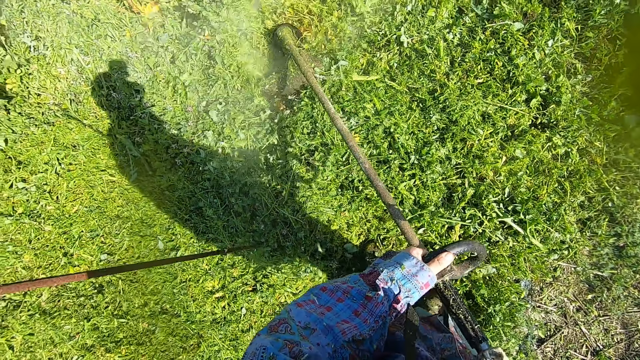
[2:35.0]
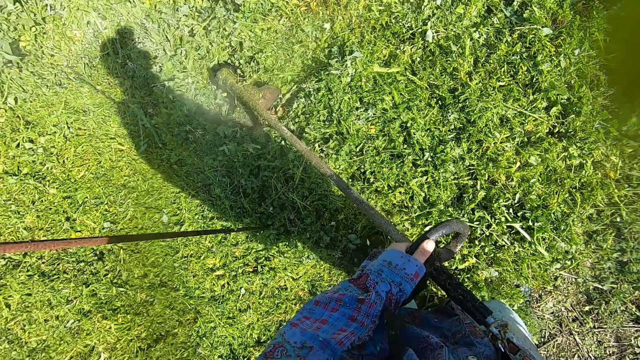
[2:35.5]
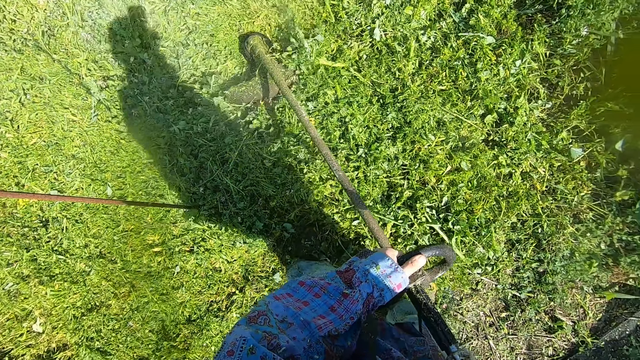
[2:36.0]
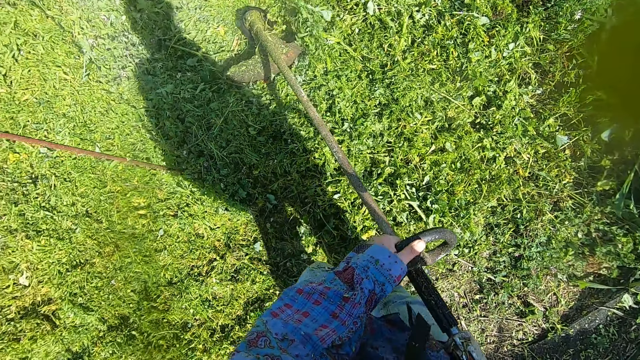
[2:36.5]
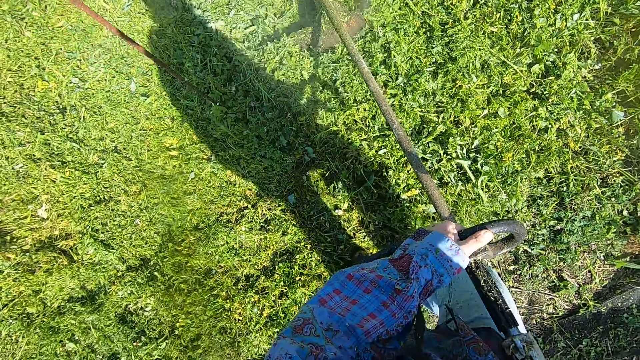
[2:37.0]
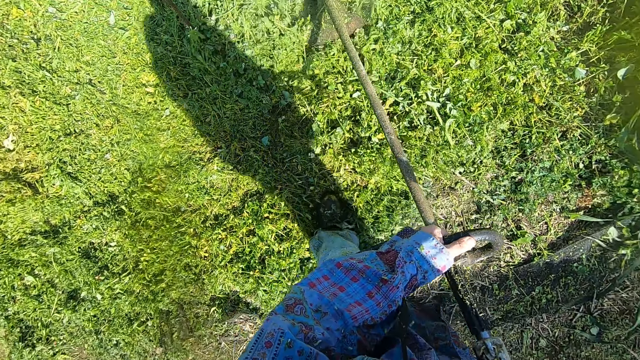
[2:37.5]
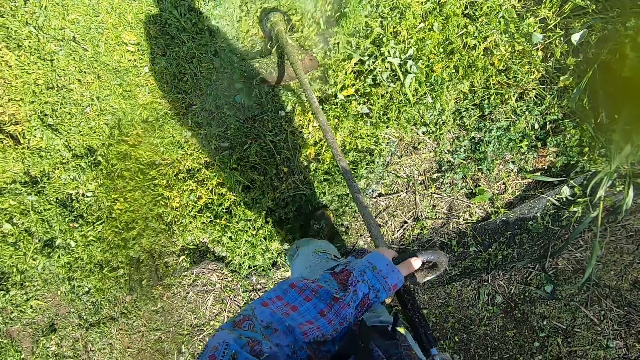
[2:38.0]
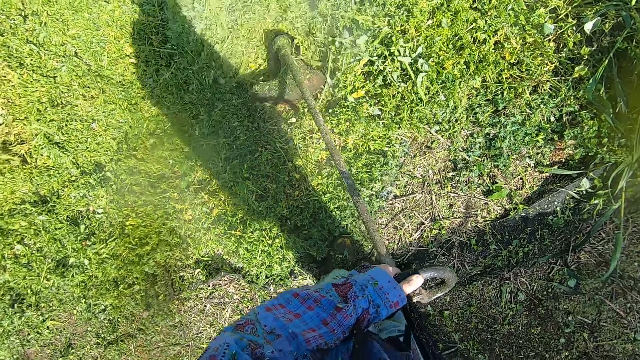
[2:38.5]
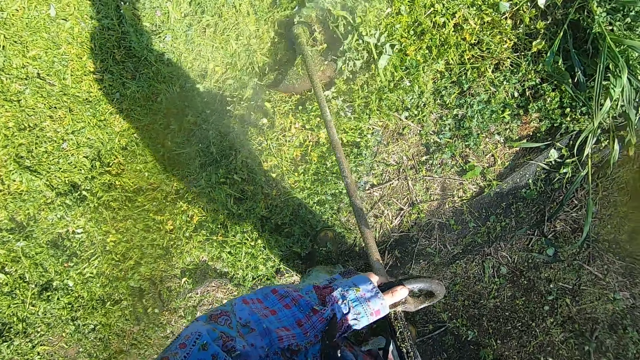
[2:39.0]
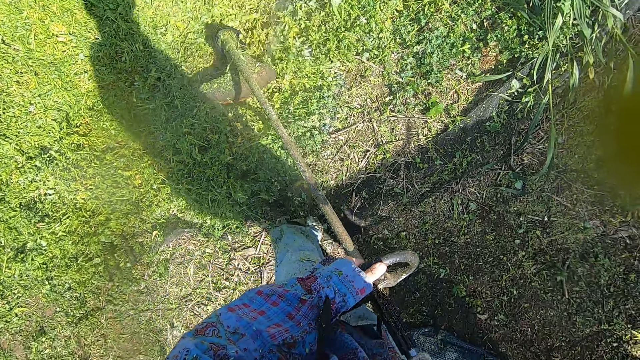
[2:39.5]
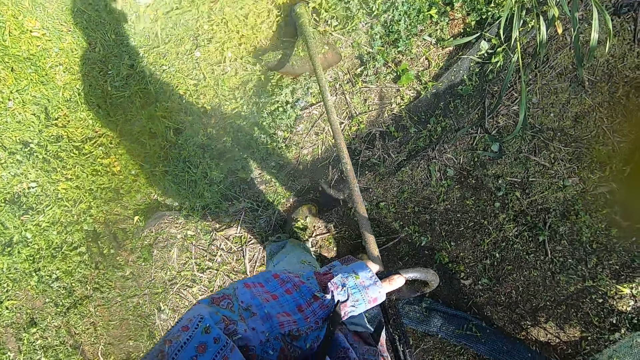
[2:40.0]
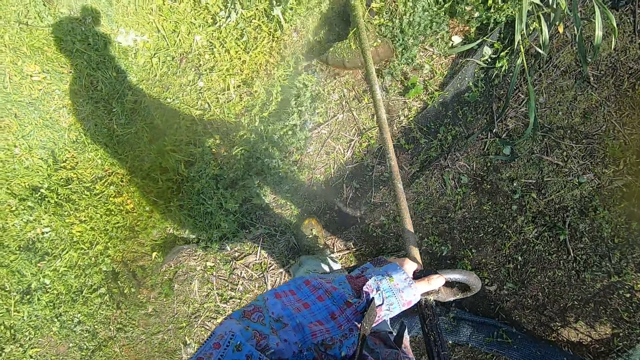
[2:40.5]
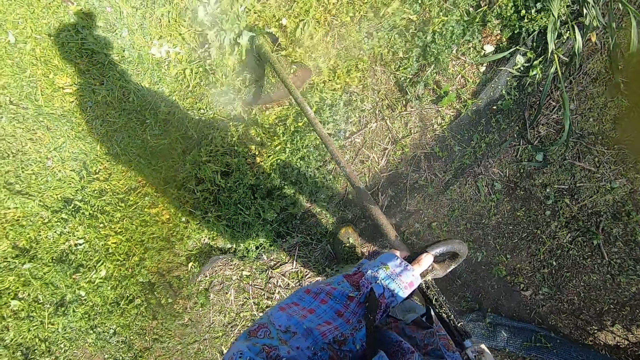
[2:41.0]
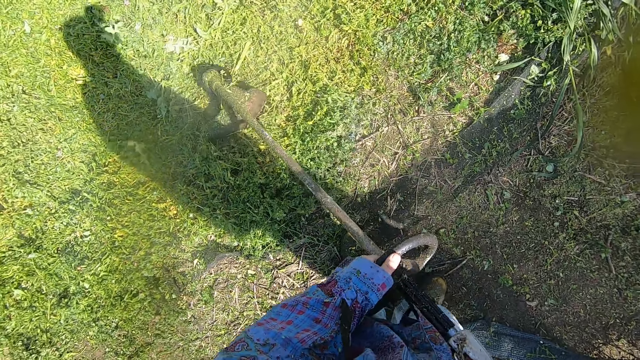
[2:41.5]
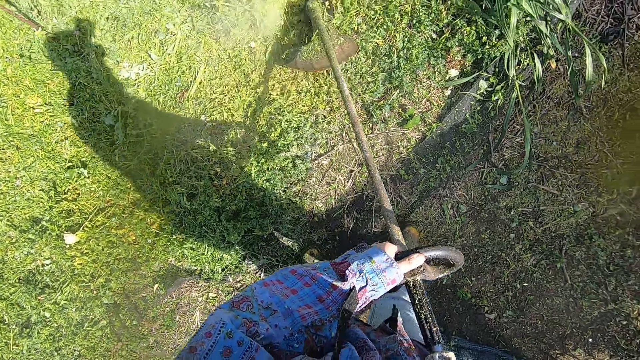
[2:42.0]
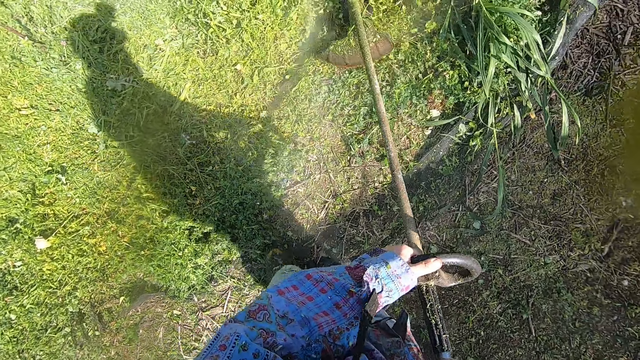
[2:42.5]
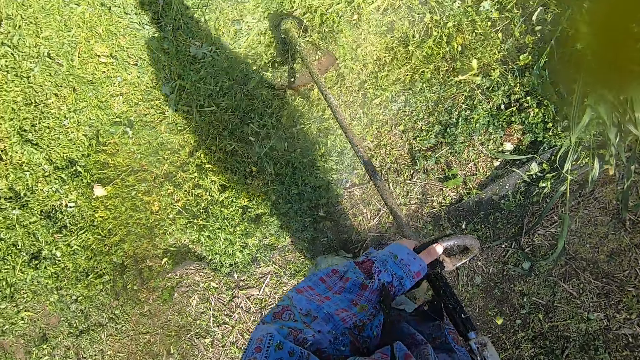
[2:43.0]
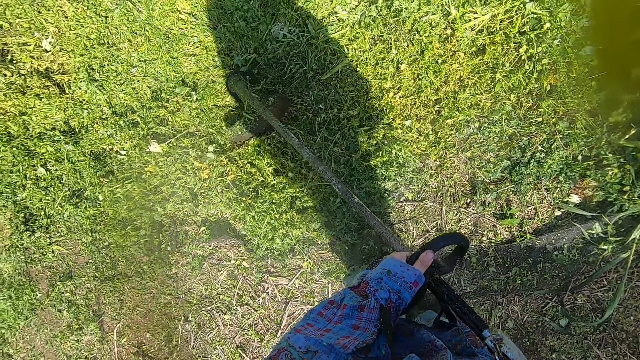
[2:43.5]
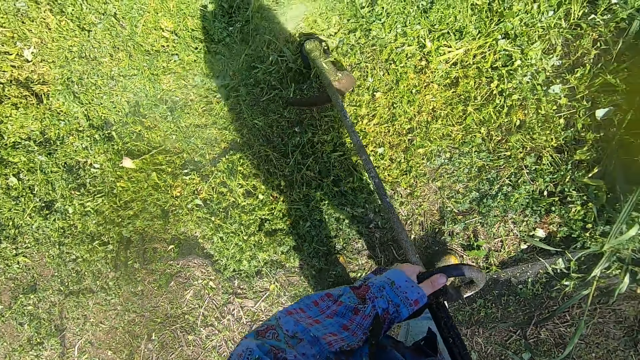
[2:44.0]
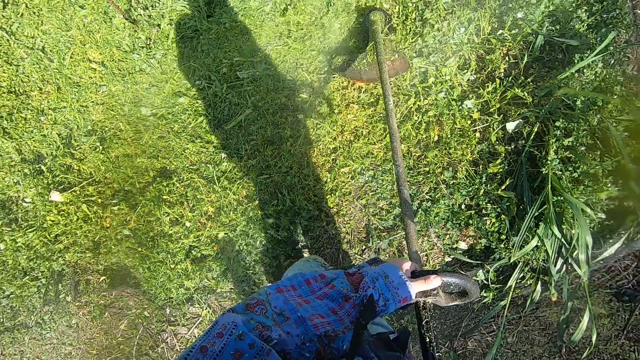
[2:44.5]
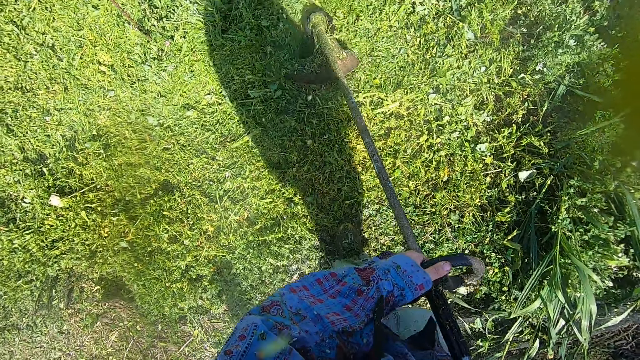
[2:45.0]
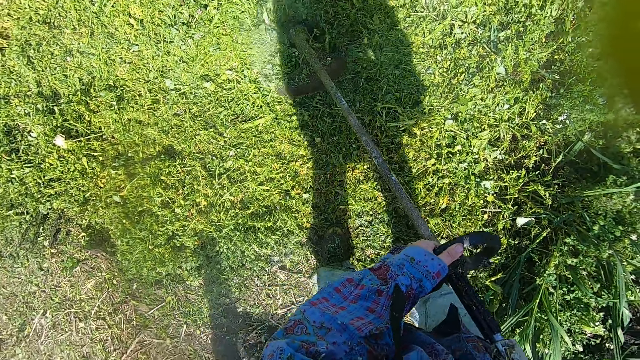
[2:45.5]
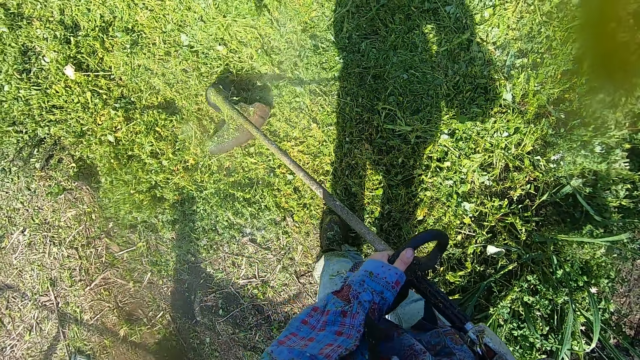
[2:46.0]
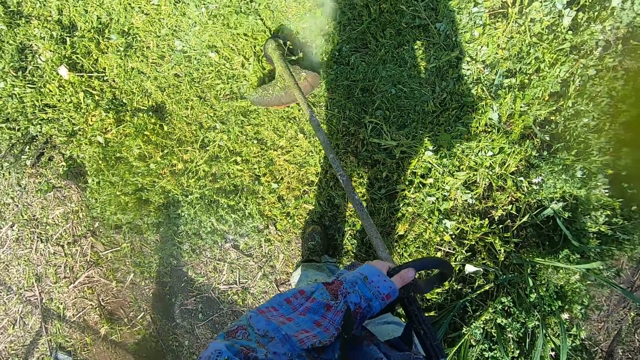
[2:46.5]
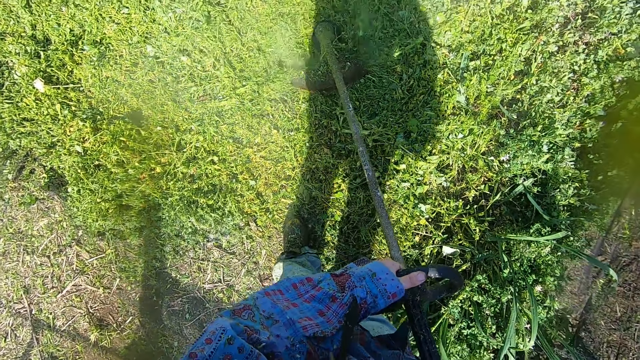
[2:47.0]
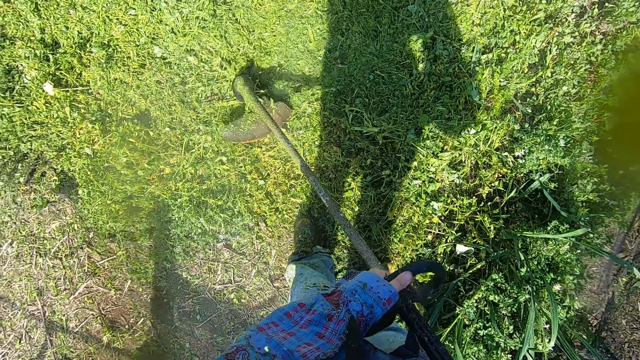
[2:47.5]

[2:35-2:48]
The camera wearer trims backwards. They go forward and across.

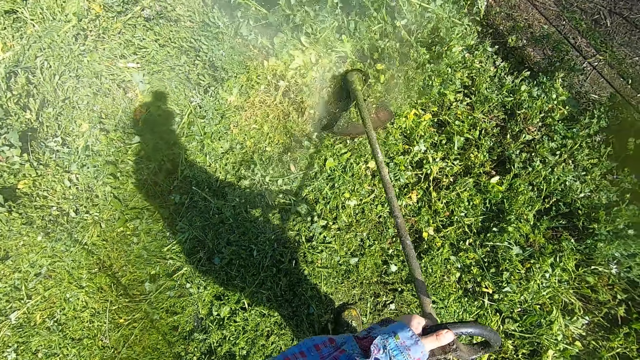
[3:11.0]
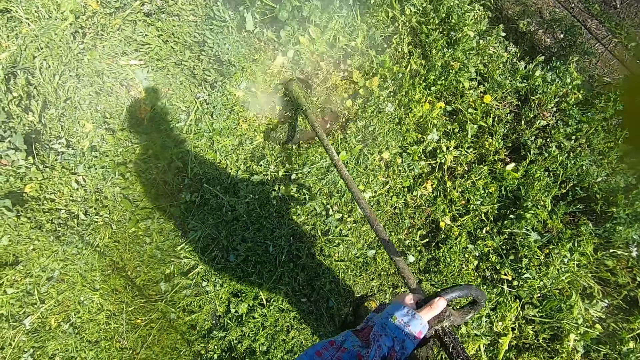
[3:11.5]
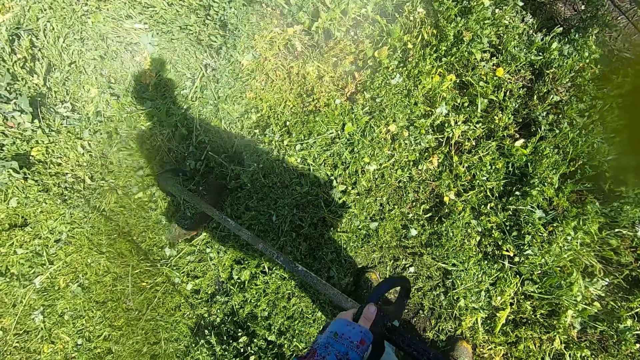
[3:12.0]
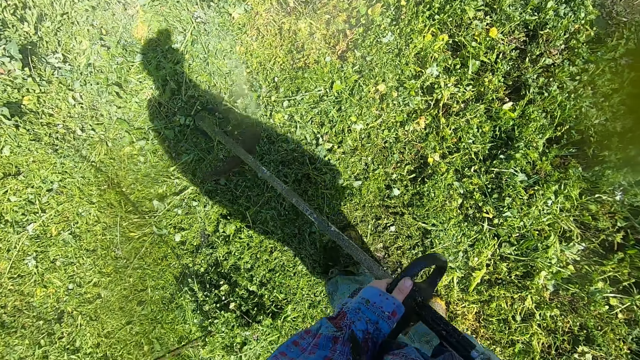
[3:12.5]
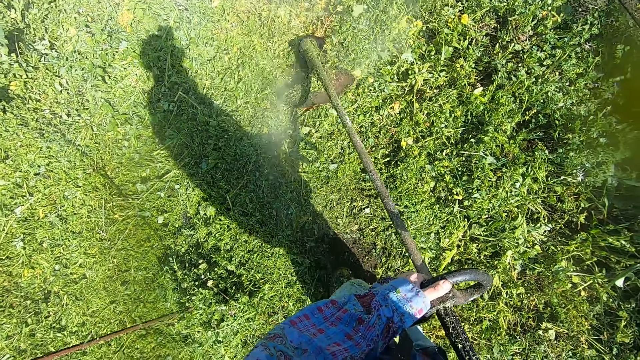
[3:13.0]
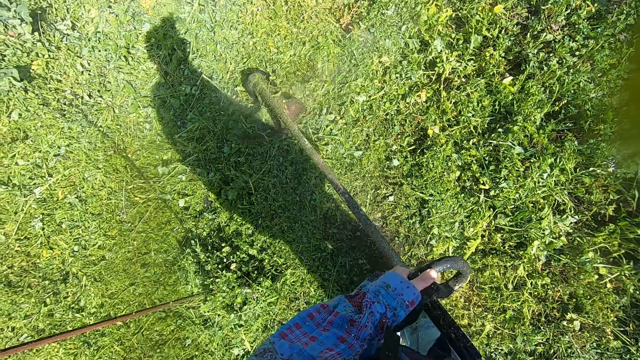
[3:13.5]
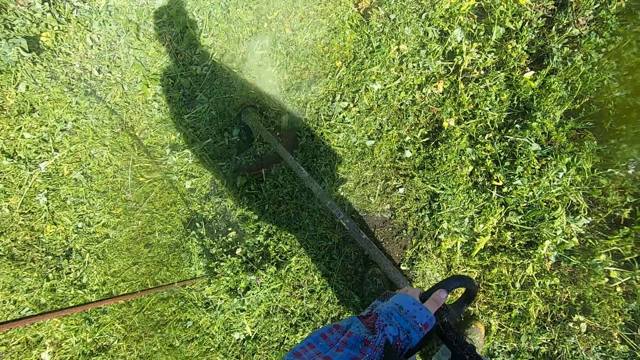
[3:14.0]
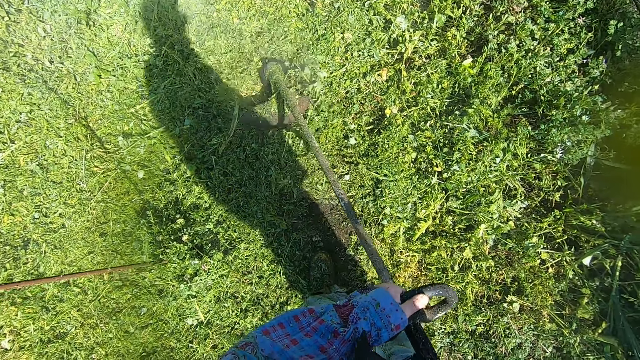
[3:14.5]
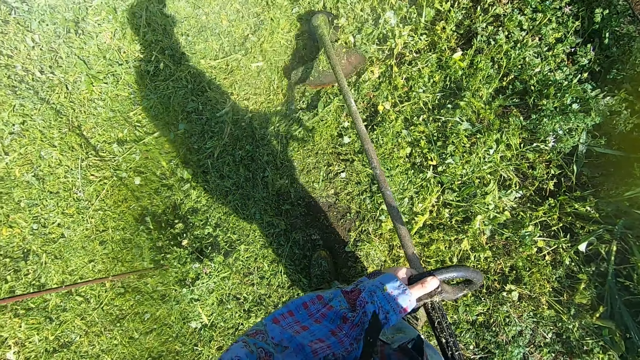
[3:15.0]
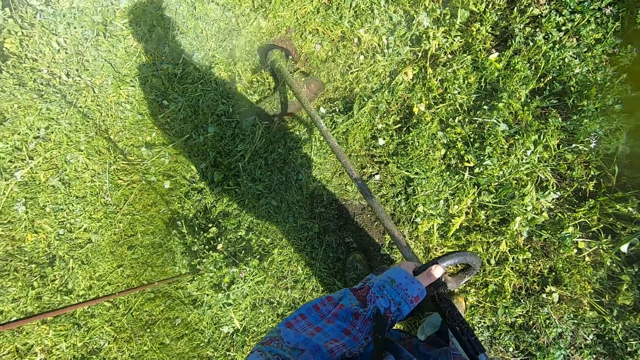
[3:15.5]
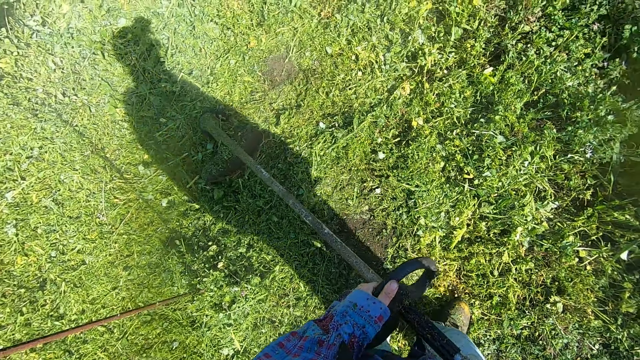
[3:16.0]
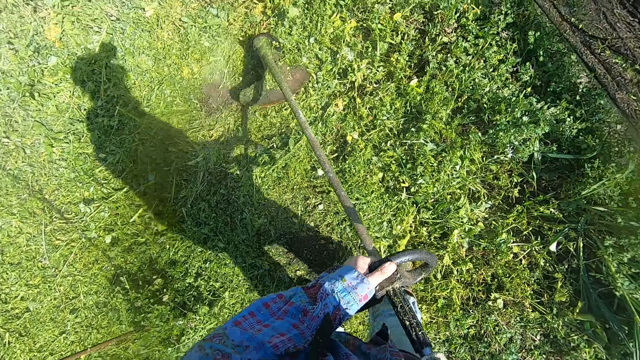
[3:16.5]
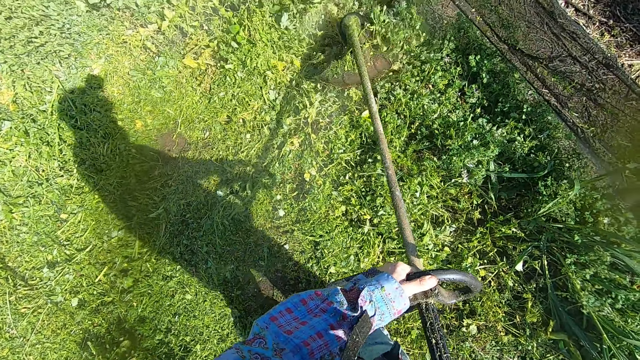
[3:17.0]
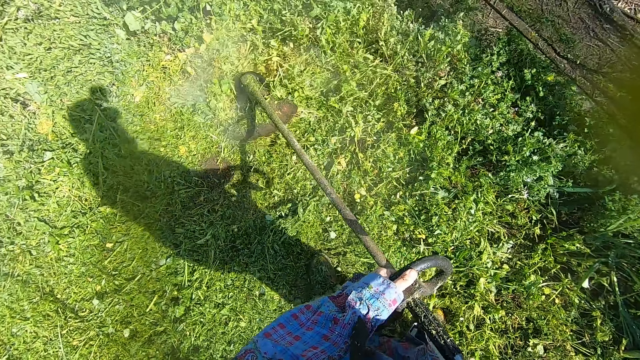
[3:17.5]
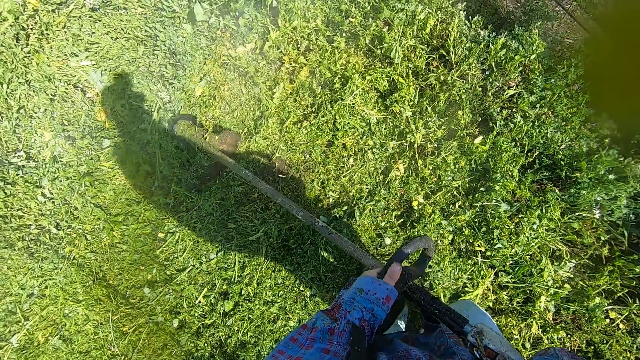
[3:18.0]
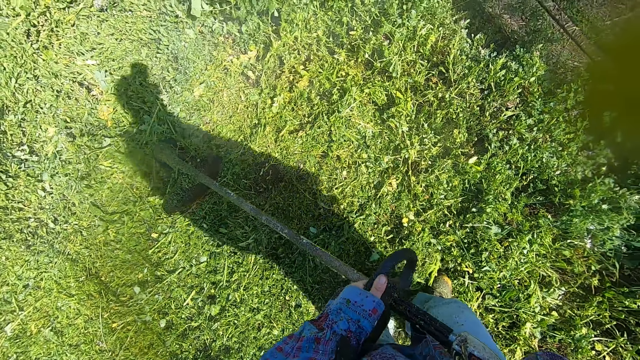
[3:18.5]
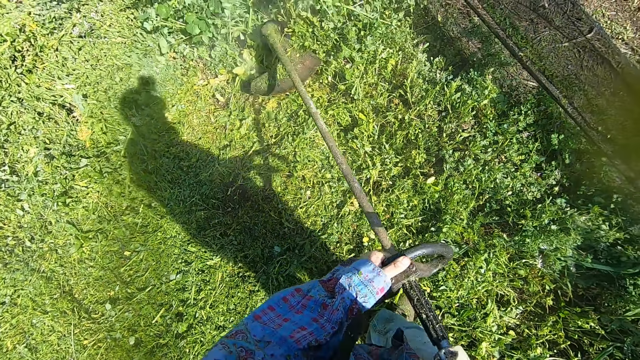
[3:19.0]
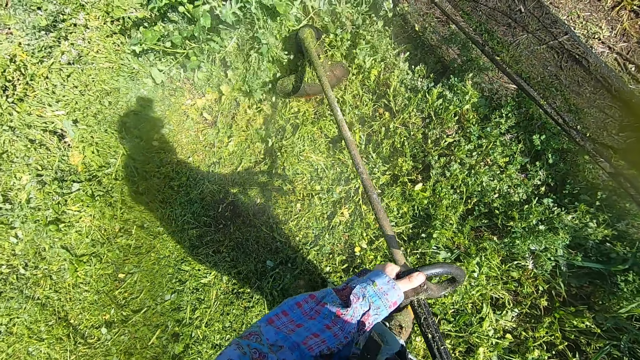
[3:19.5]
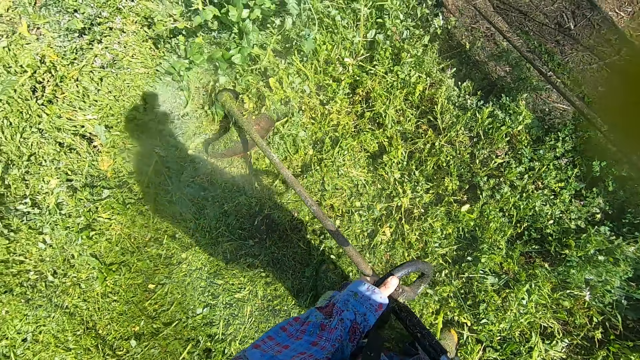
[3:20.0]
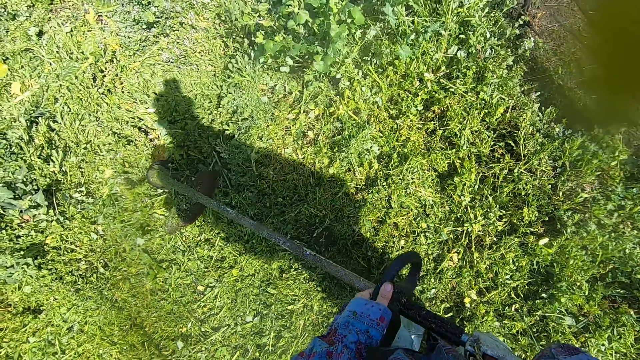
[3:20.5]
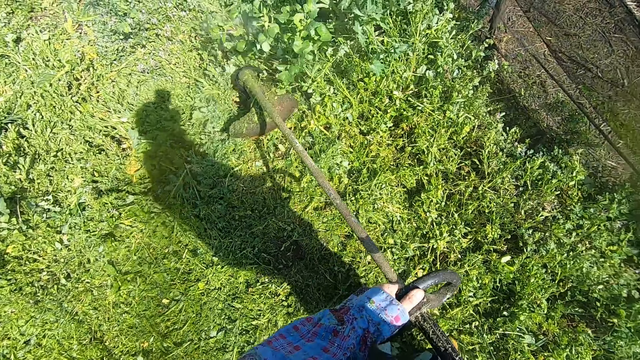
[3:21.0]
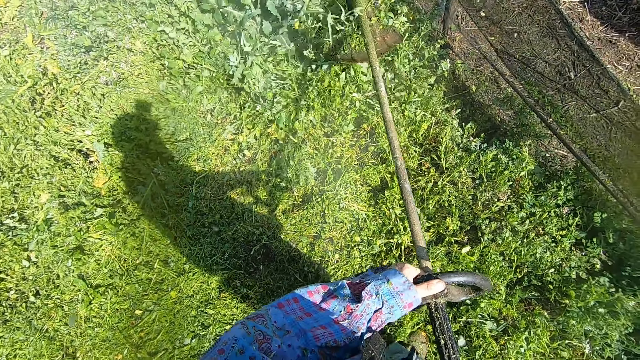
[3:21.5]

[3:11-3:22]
The camera wearer trims backwards. They trim forward along the fence.
